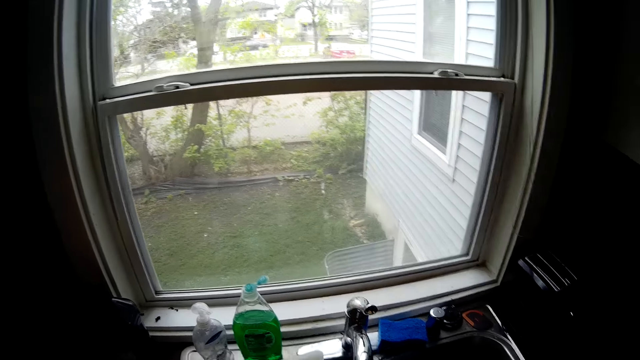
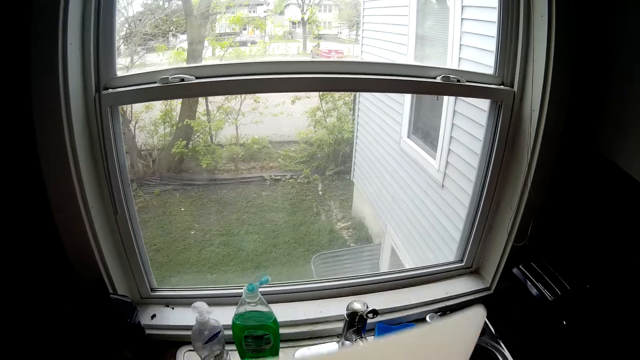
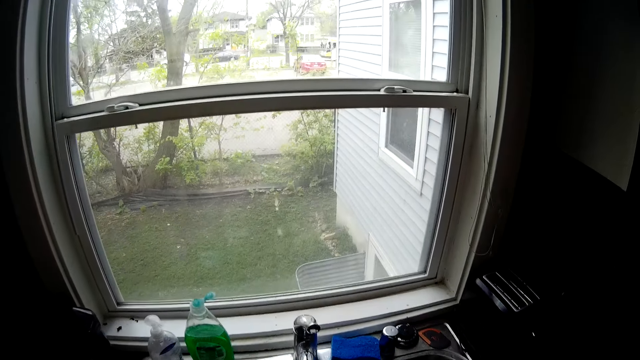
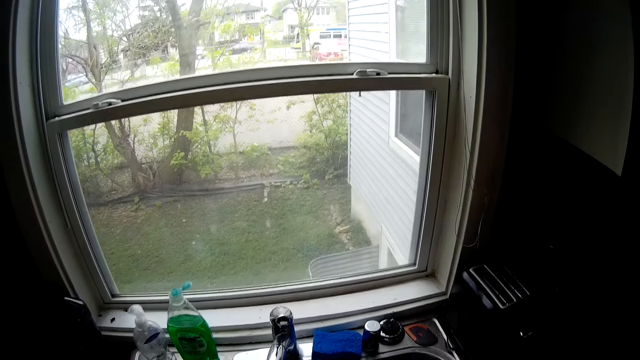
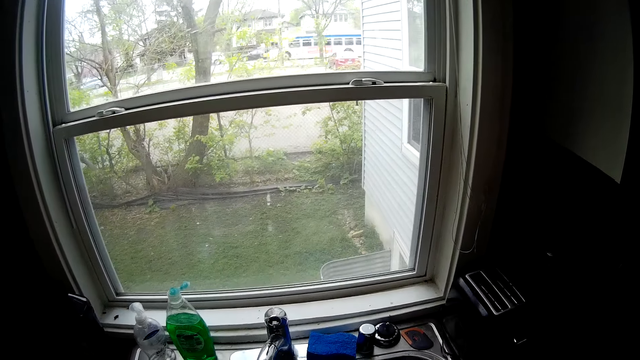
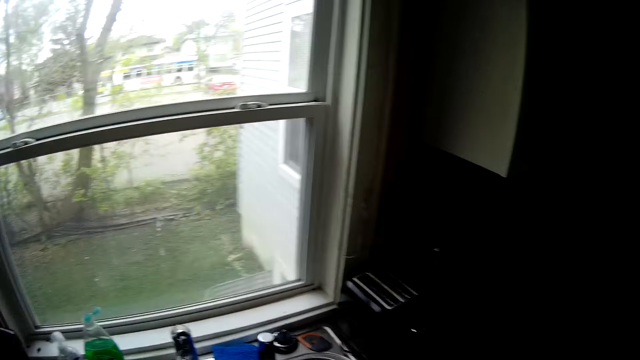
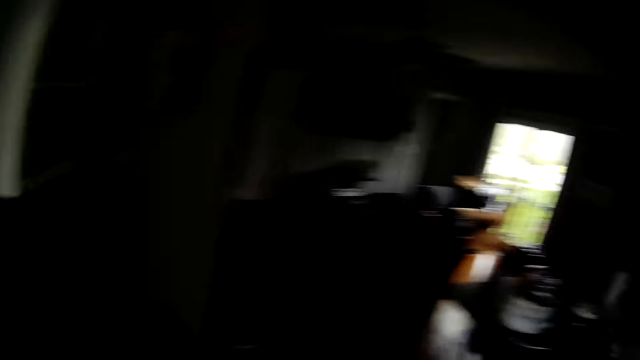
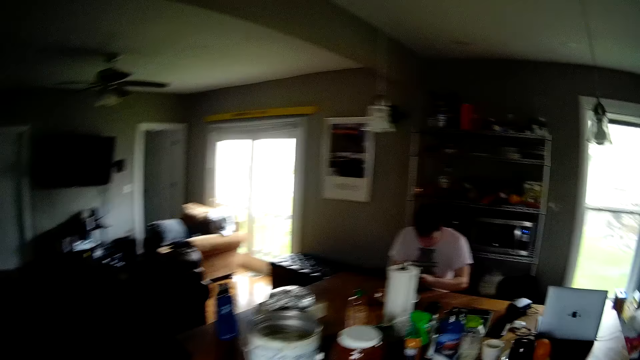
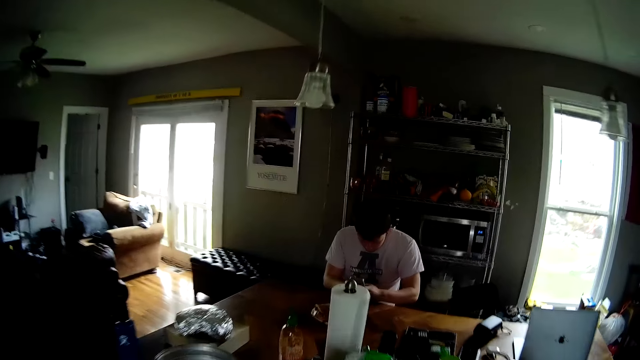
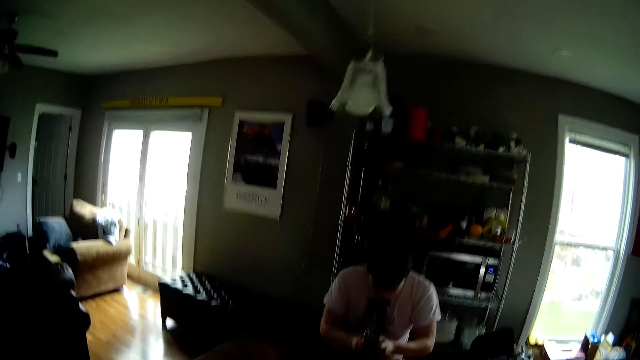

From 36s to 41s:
The camera wearer lifts a hand up. They move the hand back. They lift up a tray. They shake the tray. They turn around. They move towards the table. A man operates a phone with his hands.

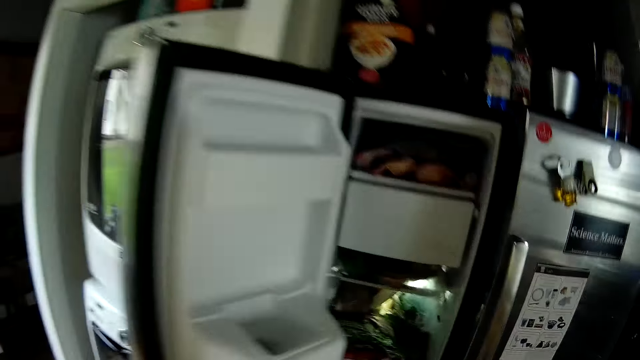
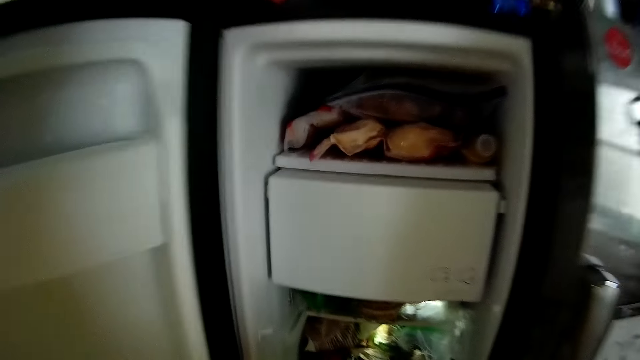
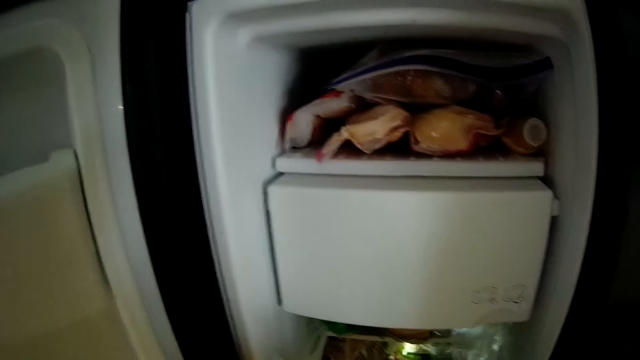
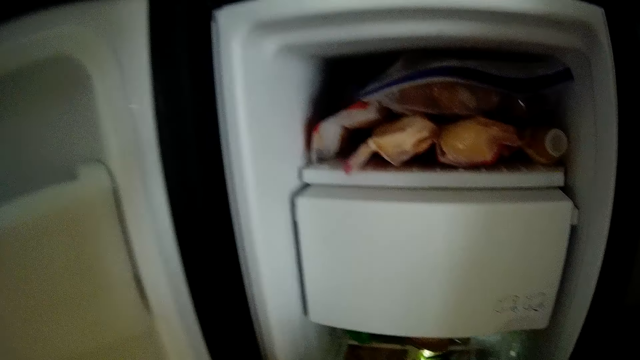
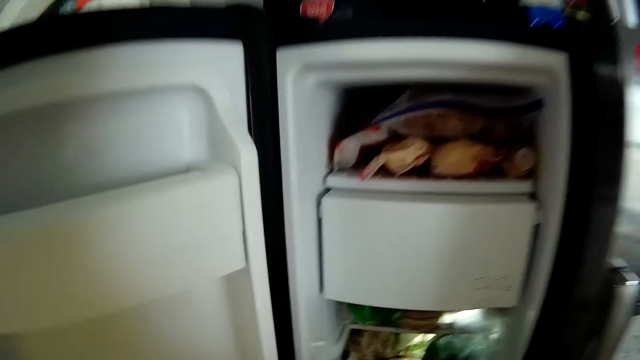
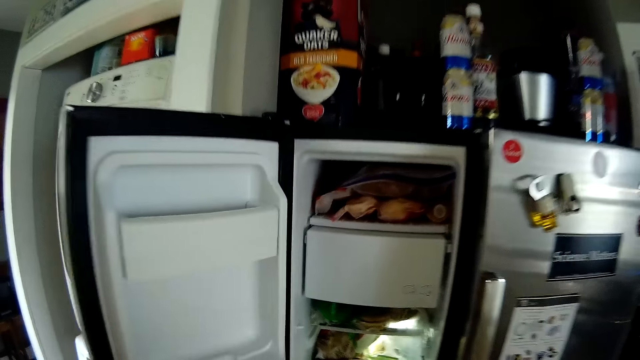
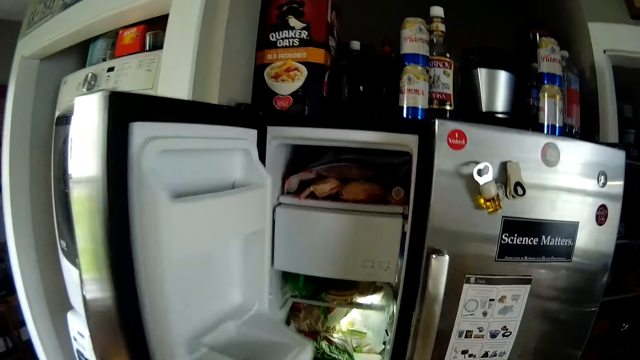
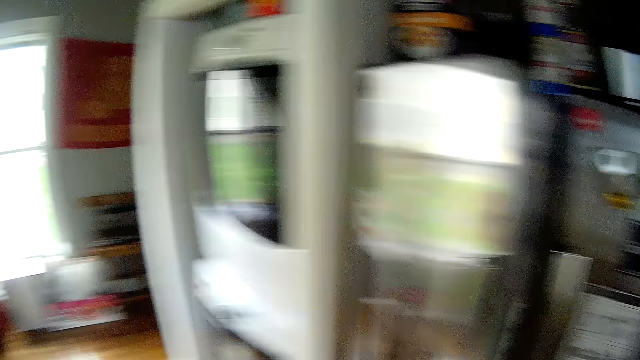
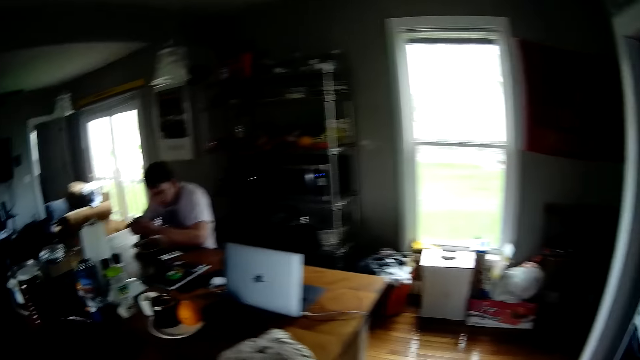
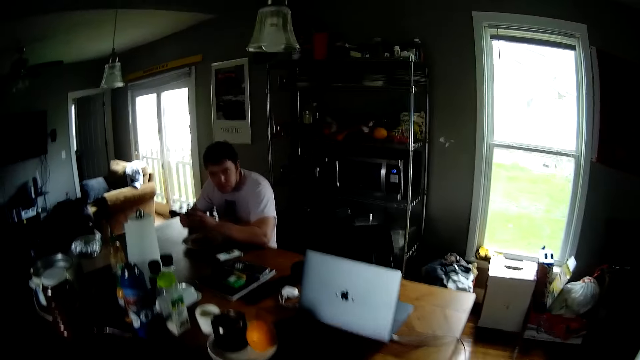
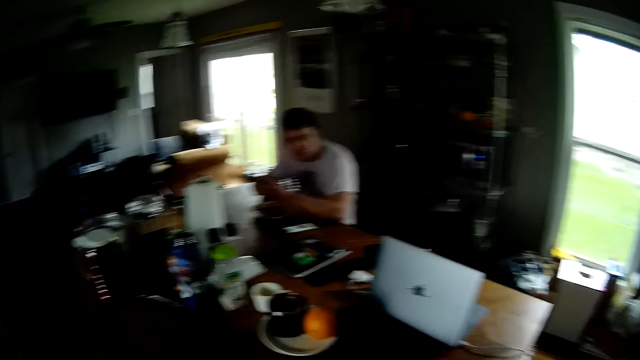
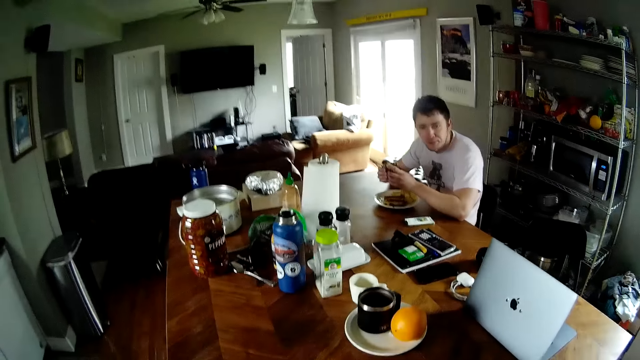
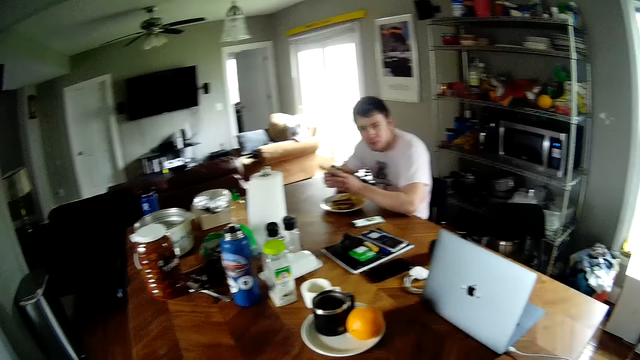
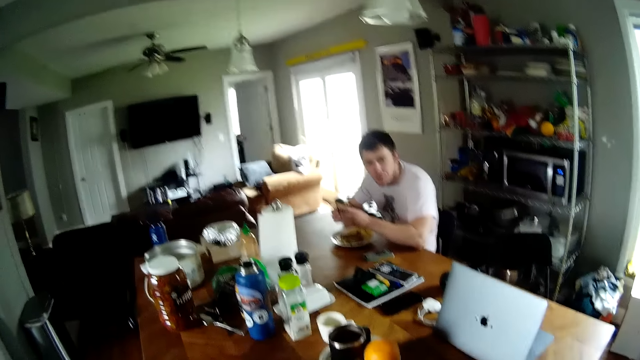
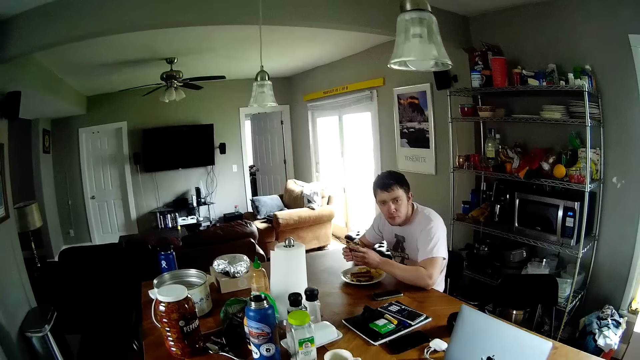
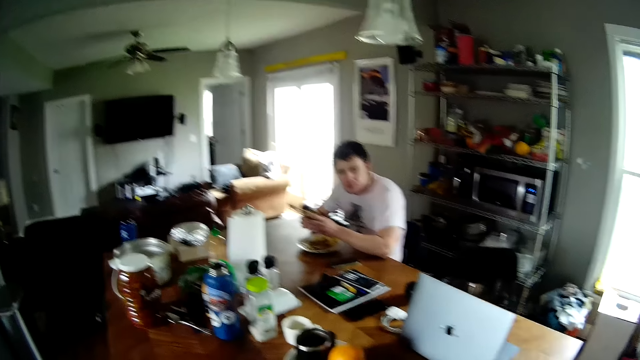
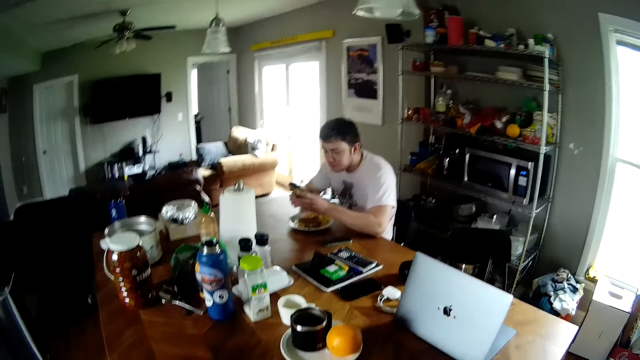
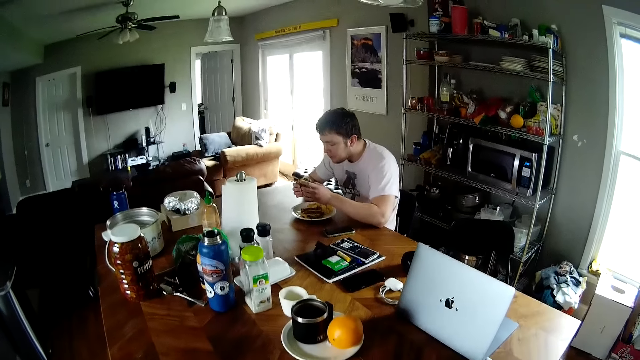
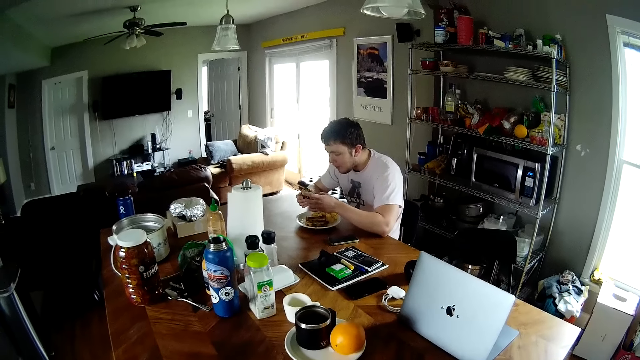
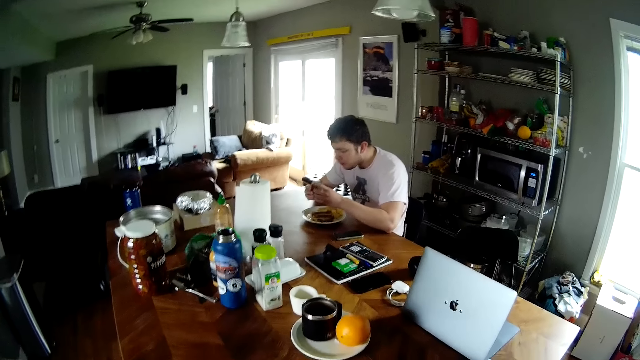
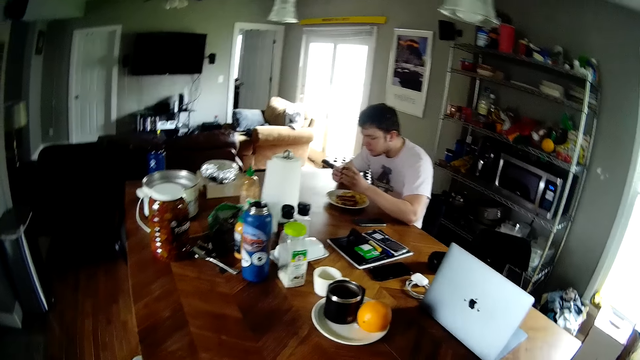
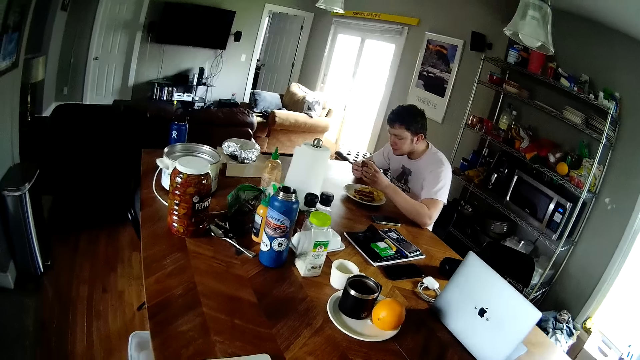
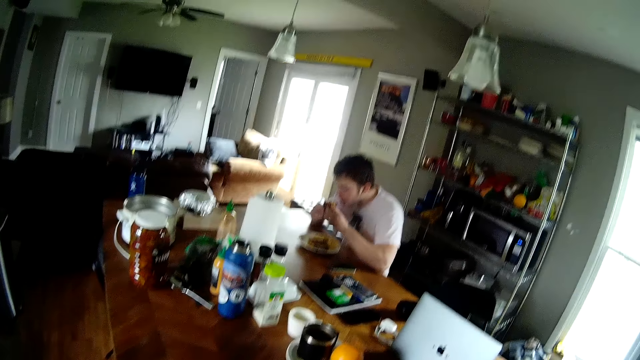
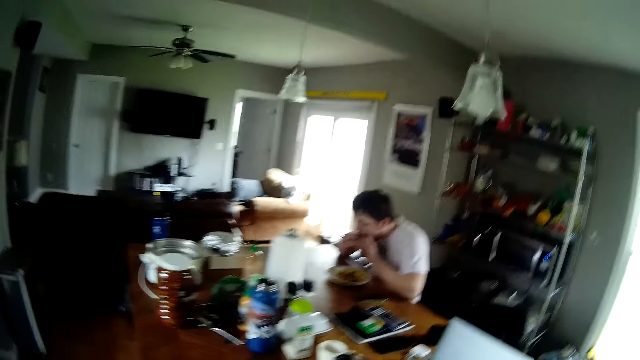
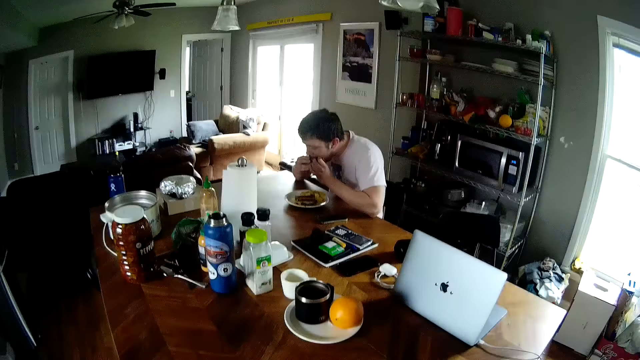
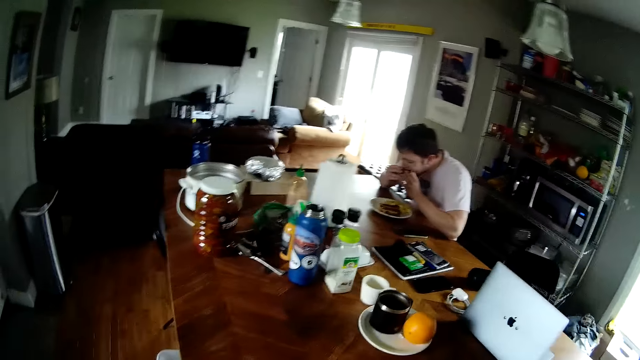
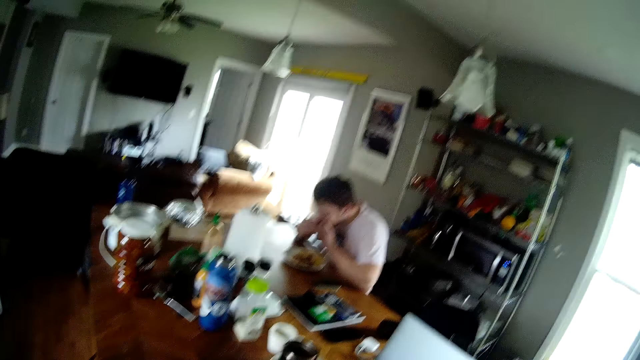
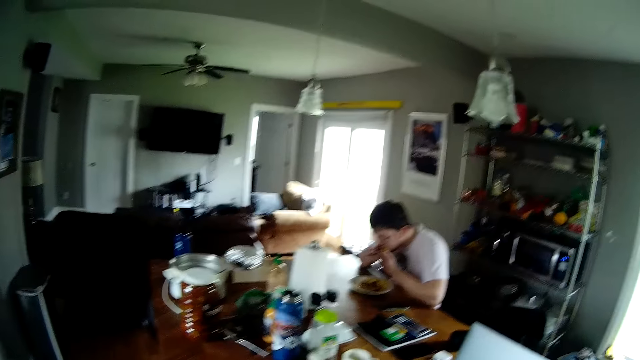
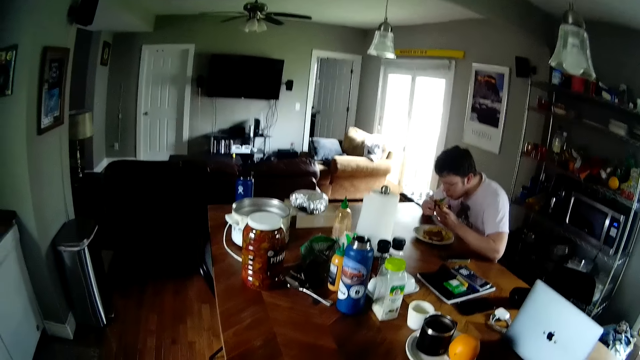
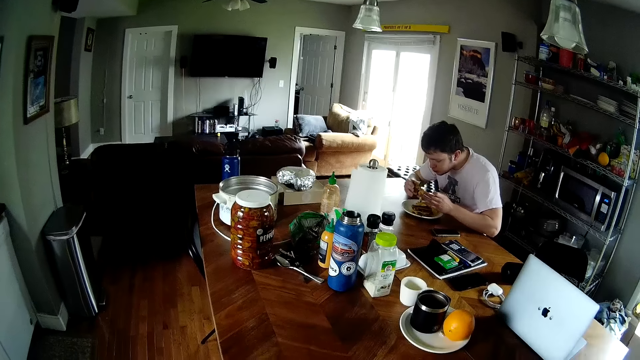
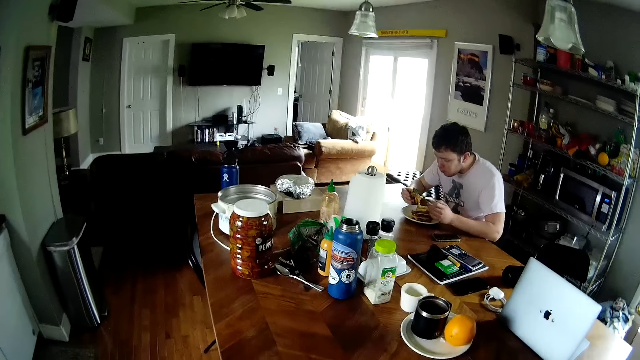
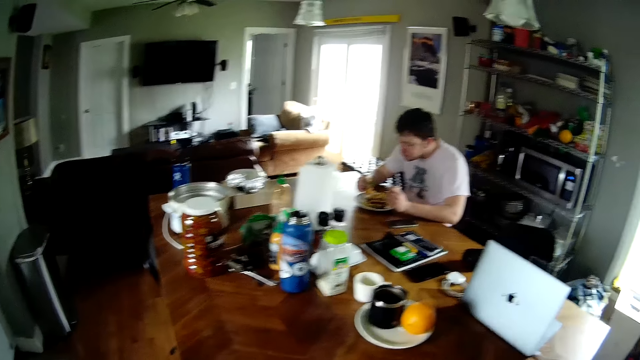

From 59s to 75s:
The camera wearer moves packs from the fridge to the table with his hands. He closes the refrigerator with his left hand. The man eats a sandwich.
